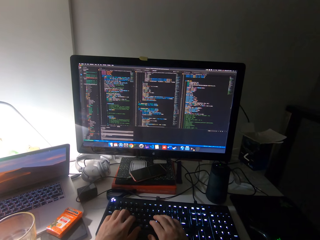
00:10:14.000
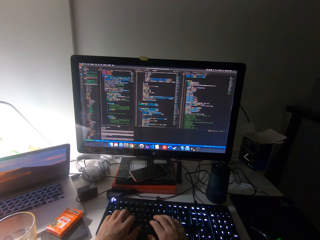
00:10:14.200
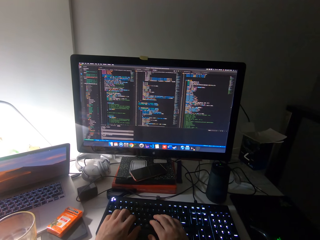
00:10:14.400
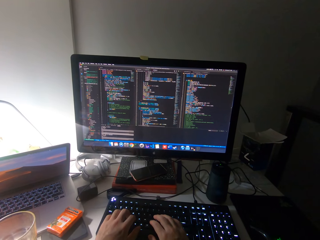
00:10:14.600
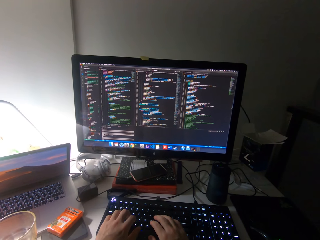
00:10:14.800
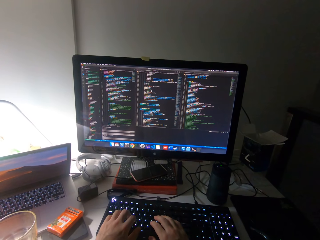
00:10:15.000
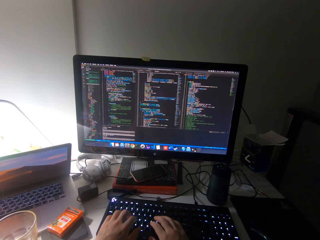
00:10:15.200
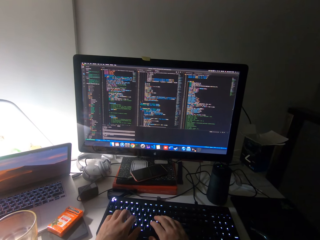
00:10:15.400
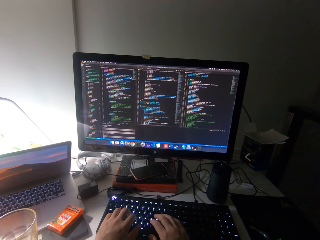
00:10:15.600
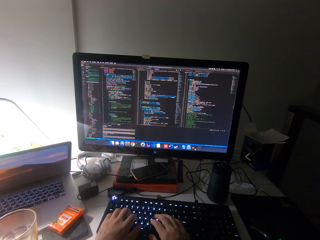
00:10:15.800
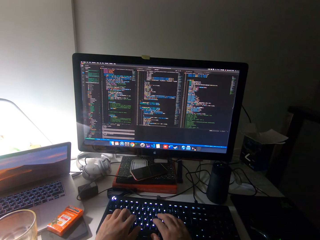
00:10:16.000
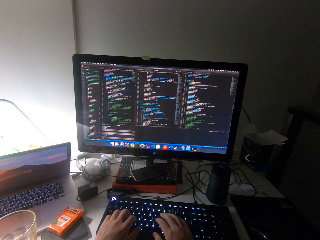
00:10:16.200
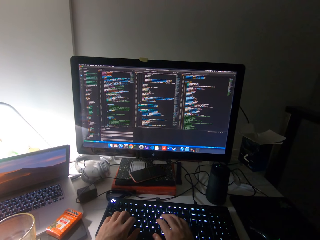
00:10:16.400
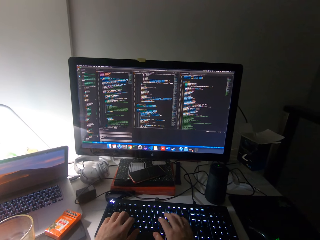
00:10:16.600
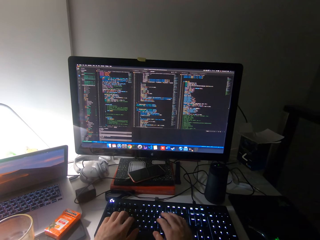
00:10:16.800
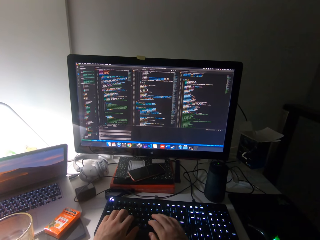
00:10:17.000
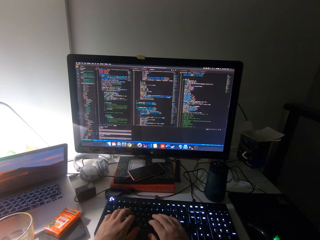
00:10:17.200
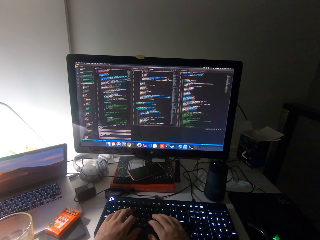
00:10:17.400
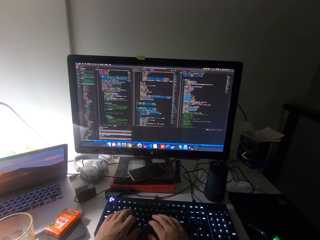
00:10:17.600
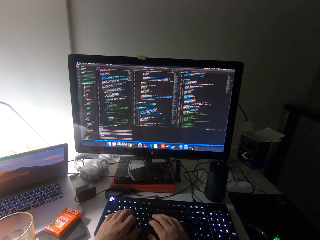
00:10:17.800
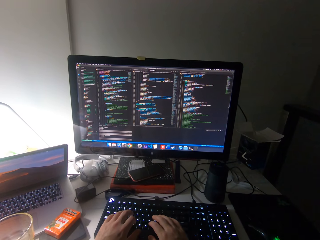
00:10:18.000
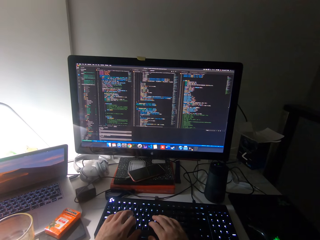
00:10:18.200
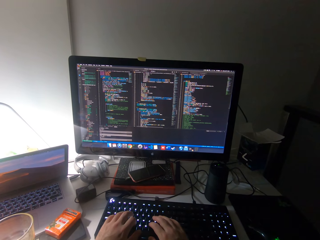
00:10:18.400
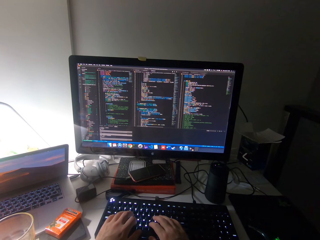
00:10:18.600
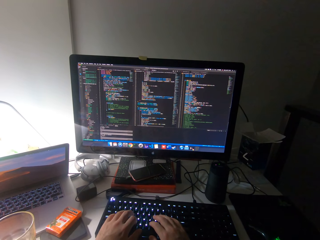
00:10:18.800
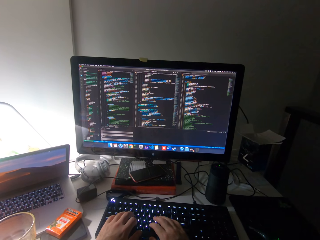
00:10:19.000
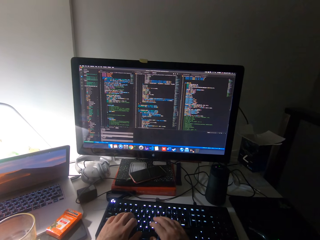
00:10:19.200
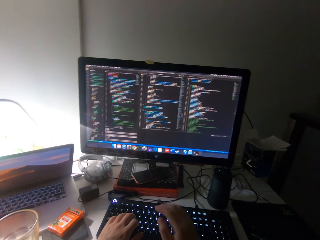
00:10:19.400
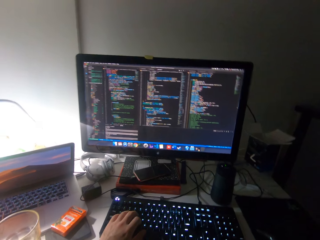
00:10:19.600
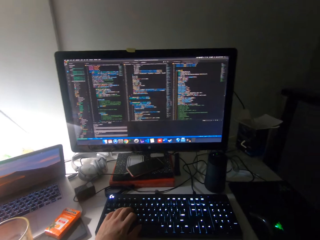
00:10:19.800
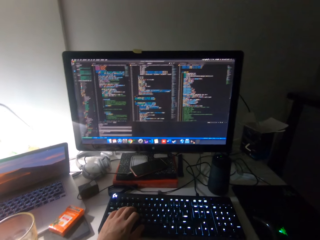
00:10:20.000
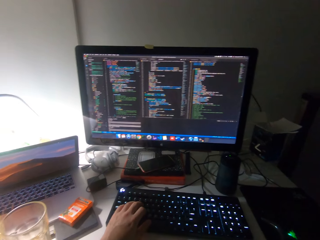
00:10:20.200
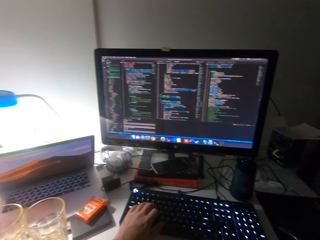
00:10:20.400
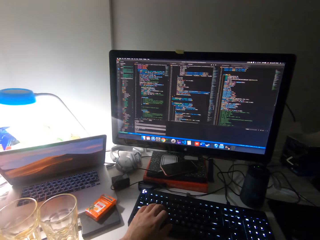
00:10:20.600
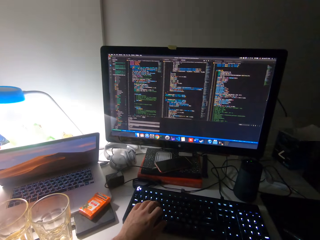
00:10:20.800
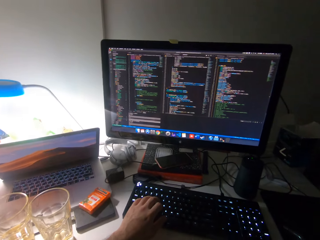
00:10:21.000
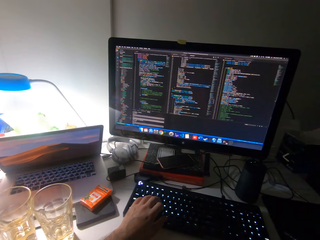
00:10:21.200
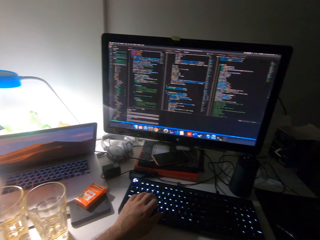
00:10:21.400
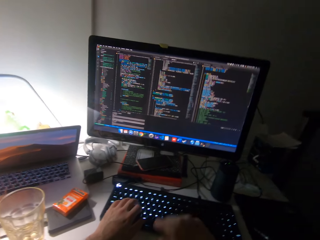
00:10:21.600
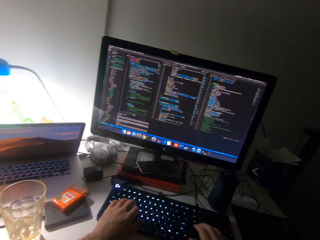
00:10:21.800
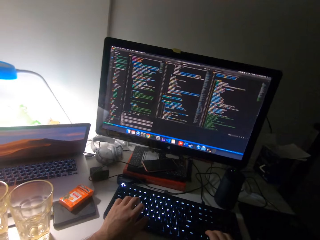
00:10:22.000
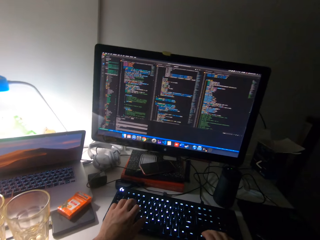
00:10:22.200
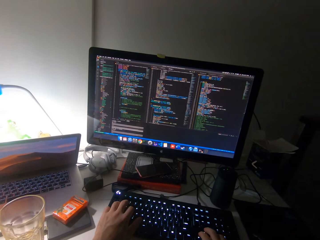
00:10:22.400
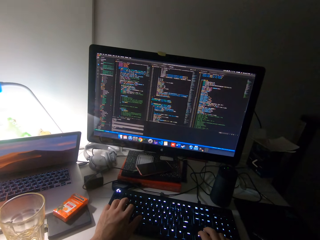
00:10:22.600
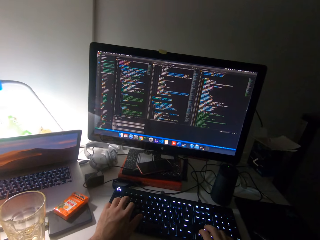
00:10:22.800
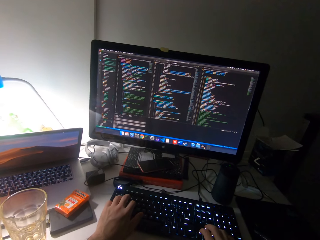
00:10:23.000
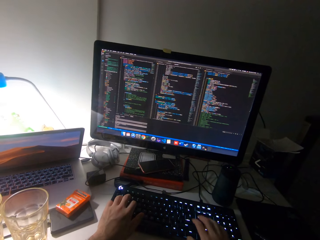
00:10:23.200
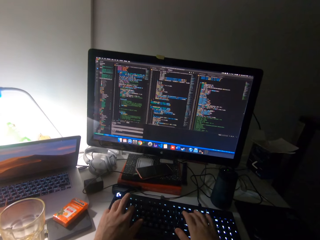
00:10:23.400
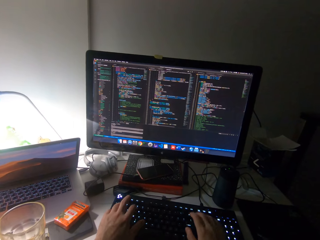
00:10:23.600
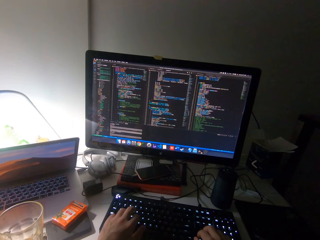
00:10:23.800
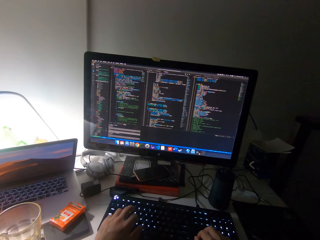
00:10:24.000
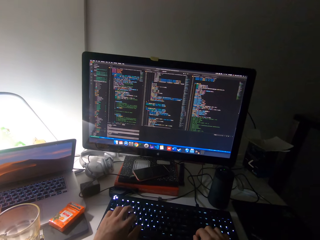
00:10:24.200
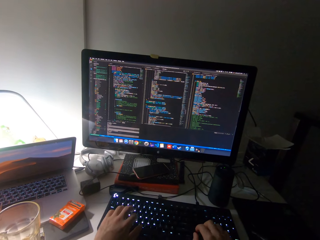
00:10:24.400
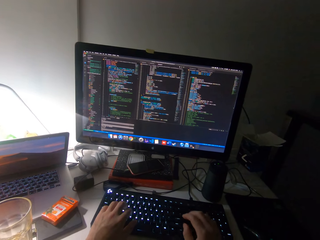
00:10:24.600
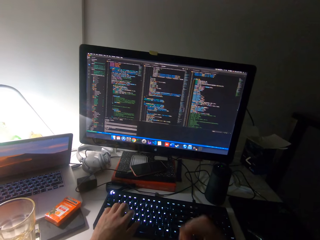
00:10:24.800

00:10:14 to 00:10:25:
The camera wearer watches the monitor. They raise a hand. They type on the keyboard of the computer with both hands.

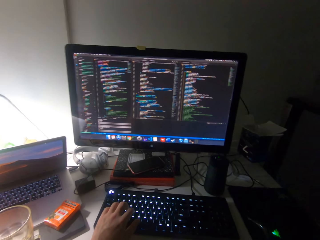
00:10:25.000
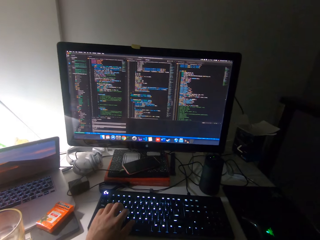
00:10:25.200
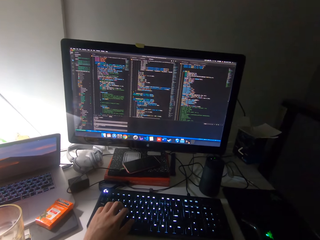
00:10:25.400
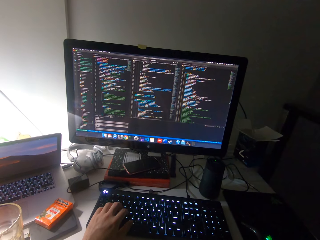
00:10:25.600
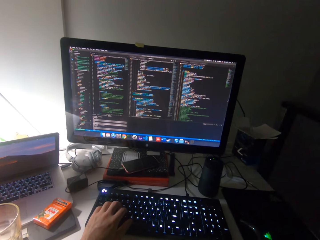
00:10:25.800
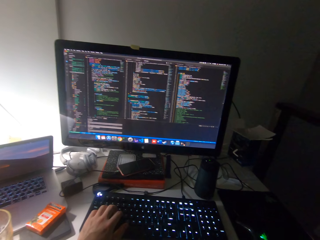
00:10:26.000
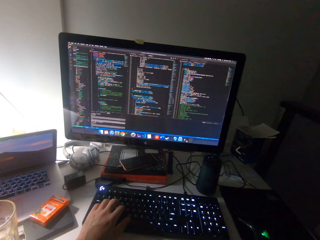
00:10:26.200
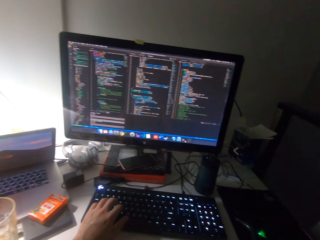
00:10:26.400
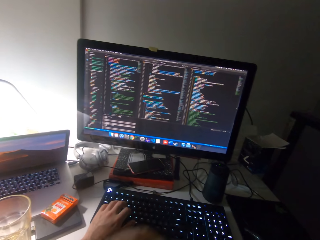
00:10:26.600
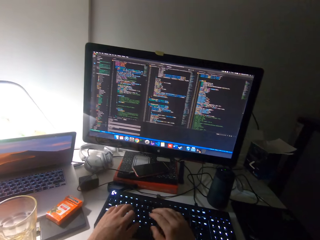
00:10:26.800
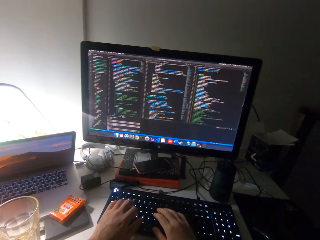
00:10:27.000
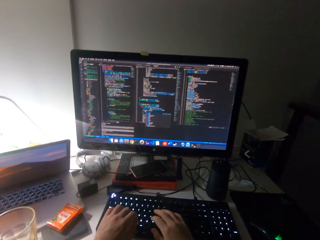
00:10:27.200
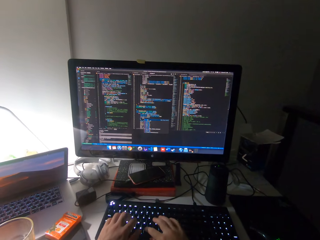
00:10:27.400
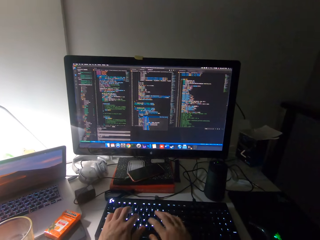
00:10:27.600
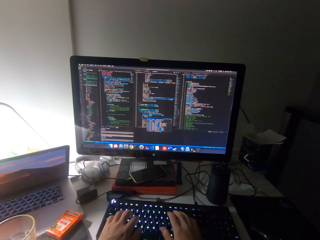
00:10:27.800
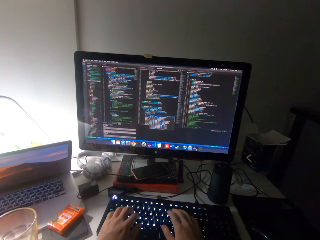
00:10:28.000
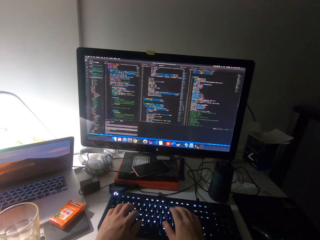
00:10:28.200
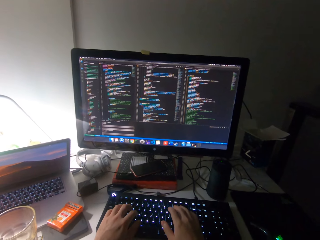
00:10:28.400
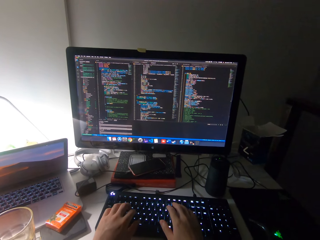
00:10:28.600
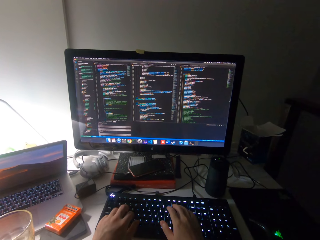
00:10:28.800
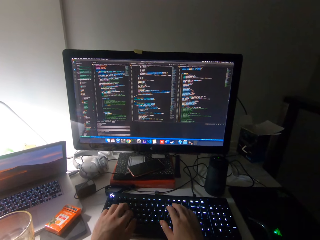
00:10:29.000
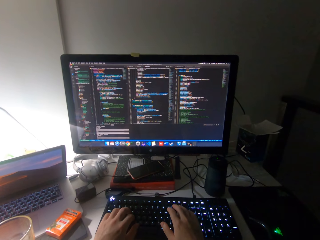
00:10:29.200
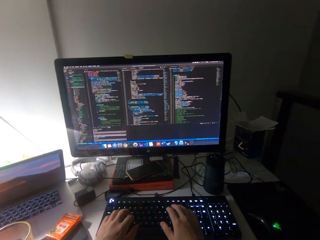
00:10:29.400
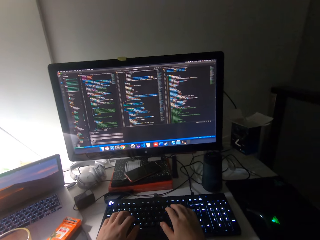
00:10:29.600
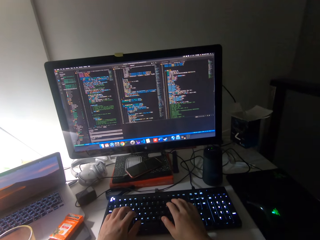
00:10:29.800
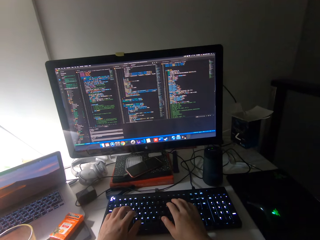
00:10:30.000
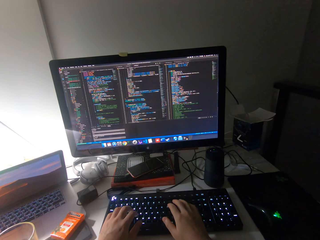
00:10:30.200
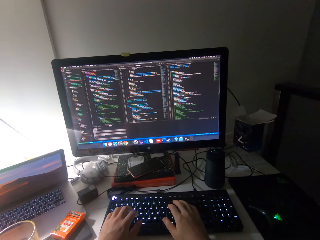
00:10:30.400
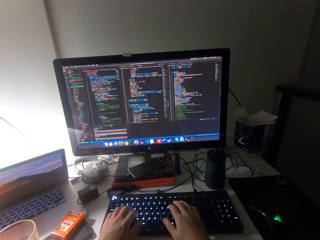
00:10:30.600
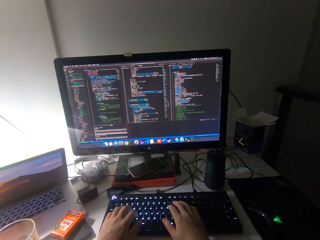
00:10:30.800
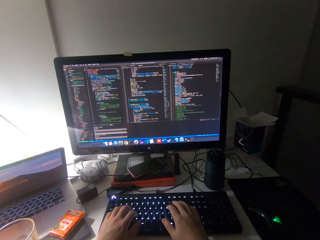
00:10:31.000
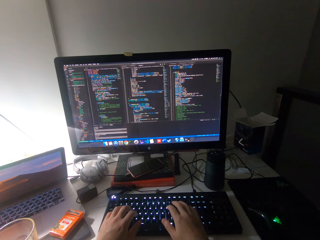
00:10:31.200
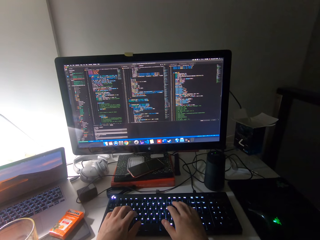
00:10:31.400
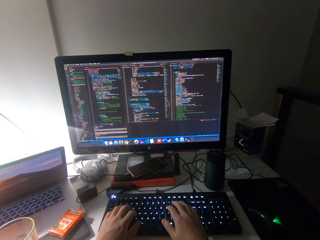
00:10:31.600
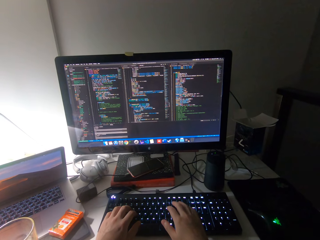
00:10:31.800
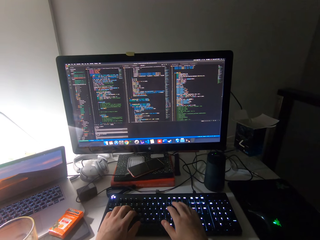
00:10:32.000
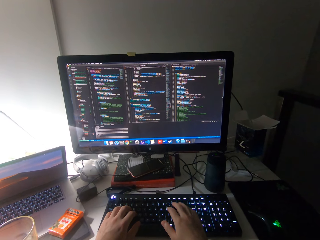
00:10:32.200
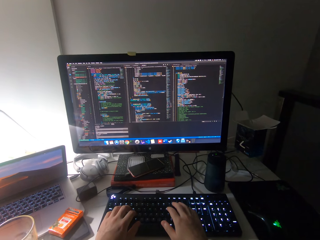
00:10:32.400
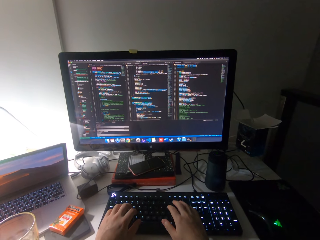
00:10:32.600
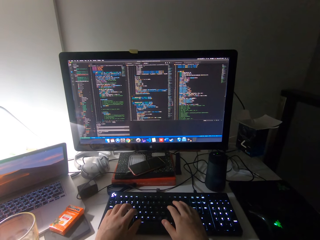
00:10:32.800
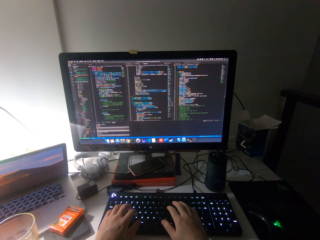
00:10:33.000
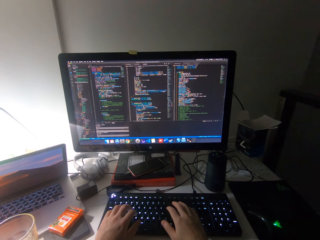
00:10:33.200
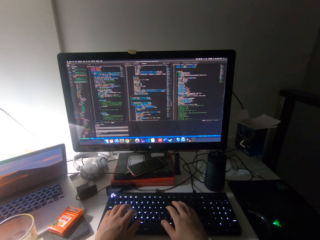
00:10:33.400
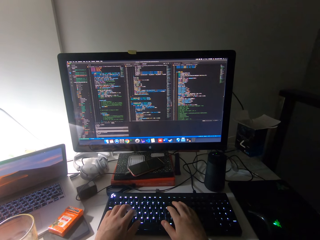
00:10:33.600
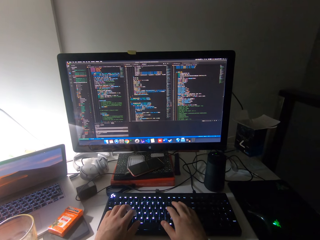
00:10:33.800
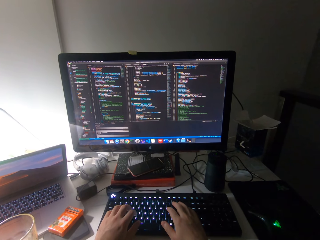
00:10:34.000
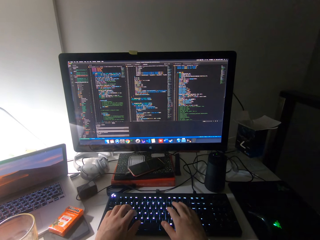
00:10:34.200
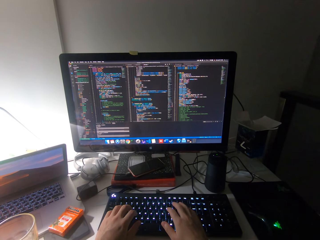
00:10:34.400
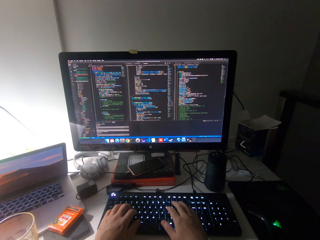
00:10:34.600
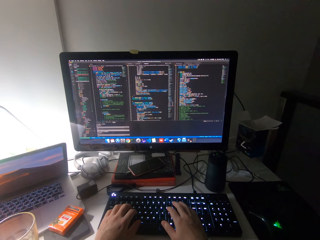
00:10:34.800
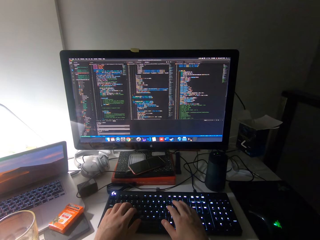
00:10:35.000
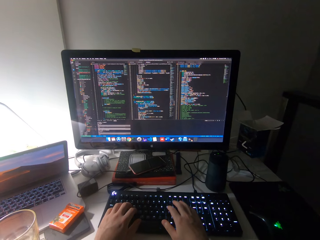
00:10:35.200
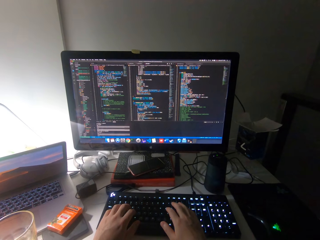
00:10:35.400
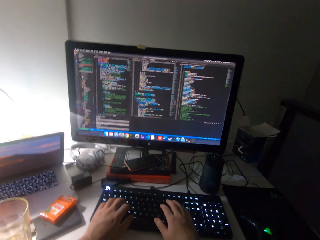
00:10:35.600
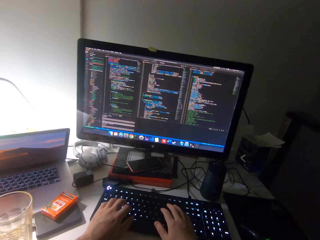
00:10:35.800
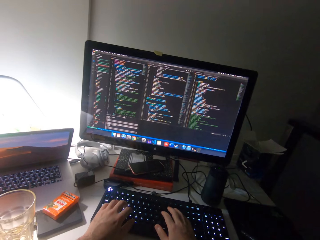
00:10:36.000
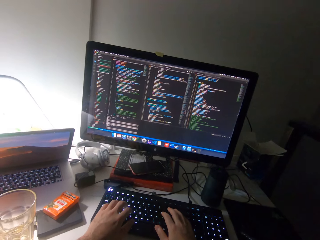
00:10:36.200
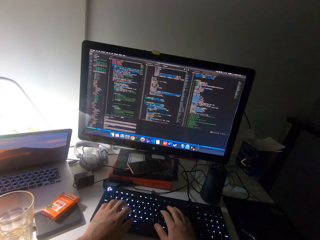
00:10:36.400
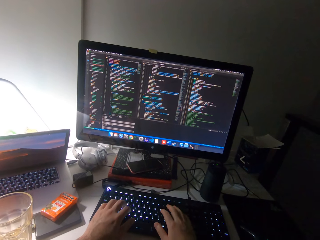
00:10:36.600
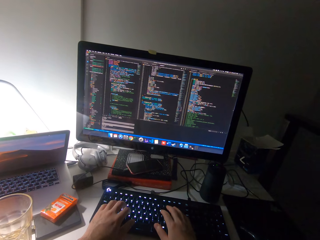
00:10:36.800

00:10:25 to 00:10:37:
The camera wearer raises a hand. They type on the keyboard. They watch the monitor. They rest a hand on the keyboard.
